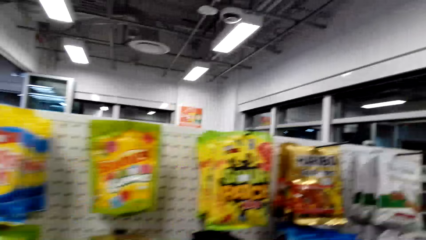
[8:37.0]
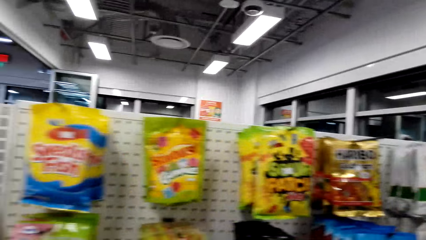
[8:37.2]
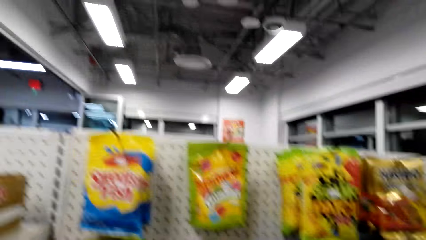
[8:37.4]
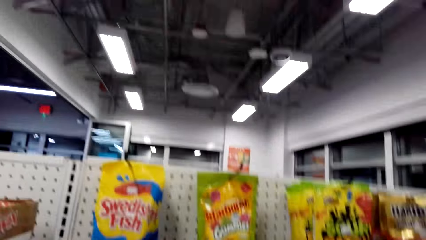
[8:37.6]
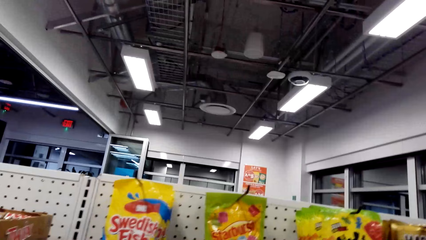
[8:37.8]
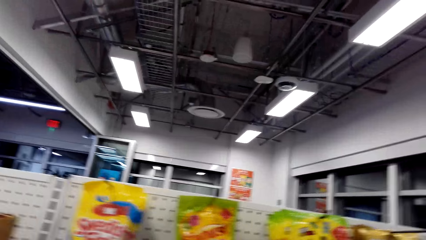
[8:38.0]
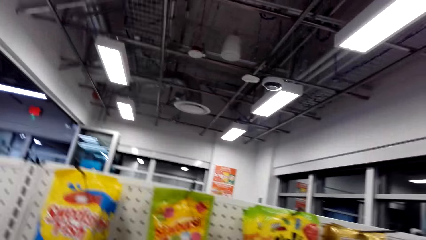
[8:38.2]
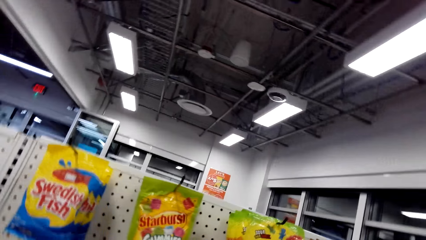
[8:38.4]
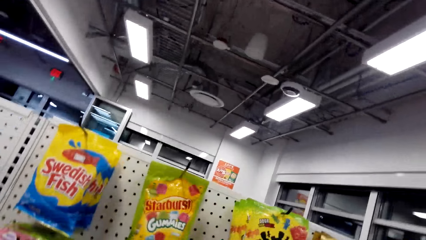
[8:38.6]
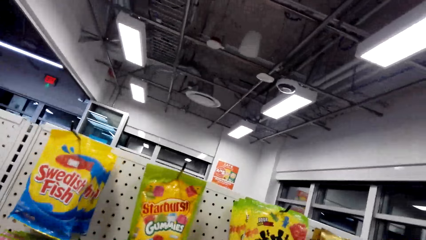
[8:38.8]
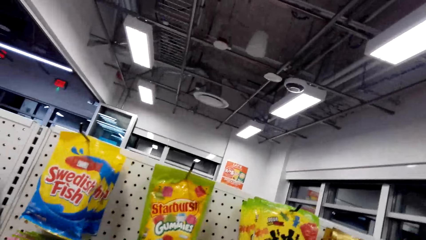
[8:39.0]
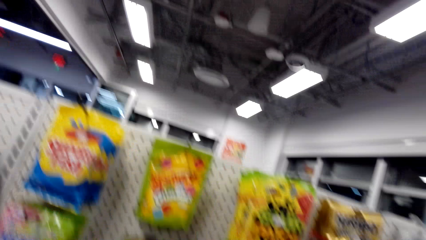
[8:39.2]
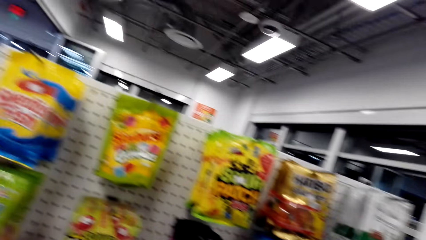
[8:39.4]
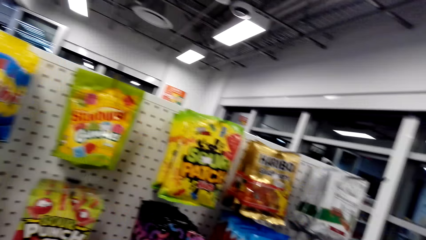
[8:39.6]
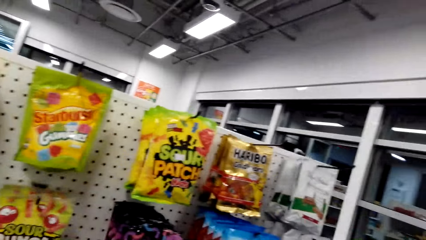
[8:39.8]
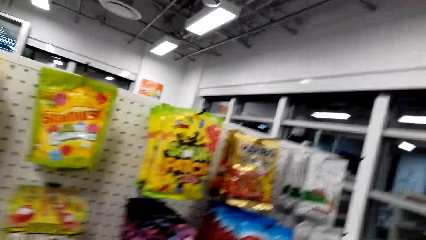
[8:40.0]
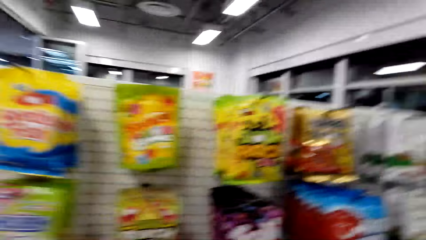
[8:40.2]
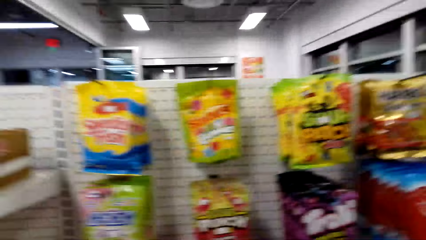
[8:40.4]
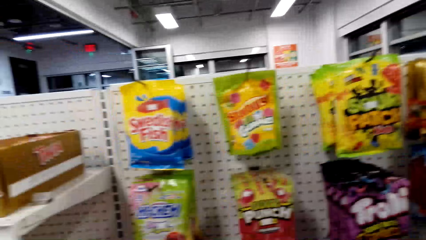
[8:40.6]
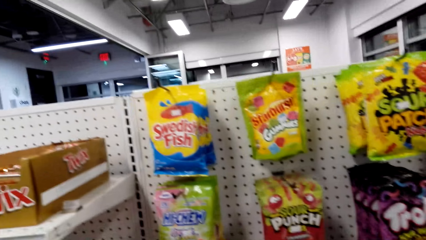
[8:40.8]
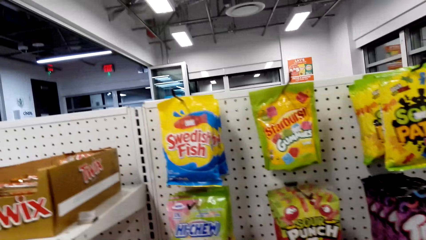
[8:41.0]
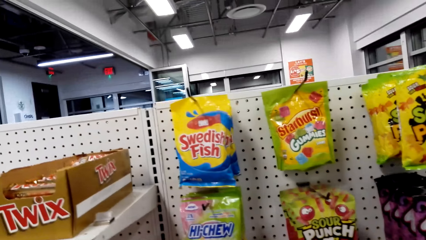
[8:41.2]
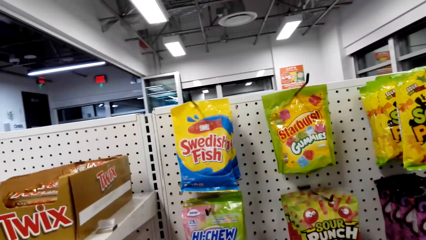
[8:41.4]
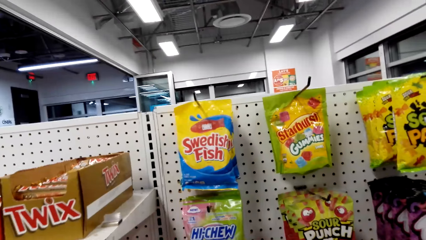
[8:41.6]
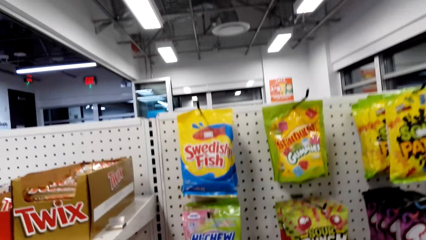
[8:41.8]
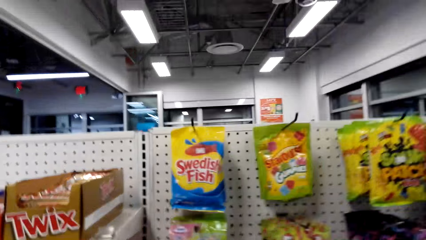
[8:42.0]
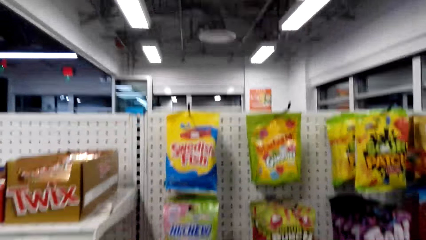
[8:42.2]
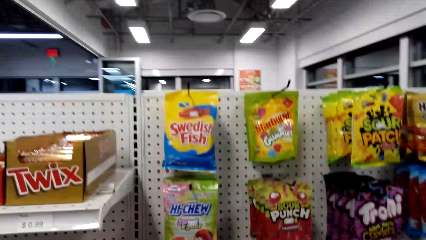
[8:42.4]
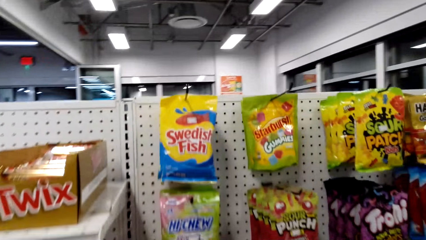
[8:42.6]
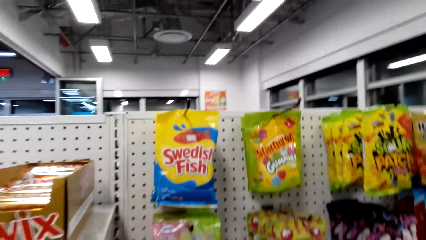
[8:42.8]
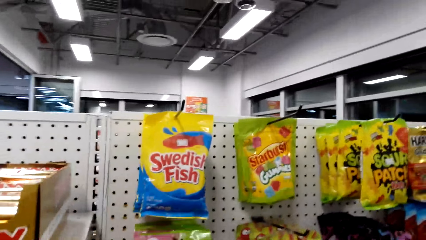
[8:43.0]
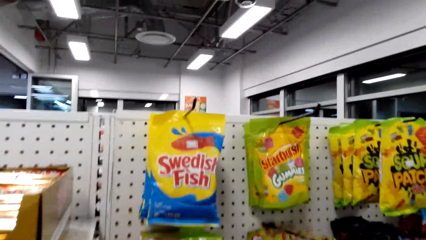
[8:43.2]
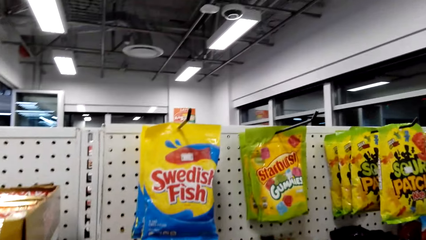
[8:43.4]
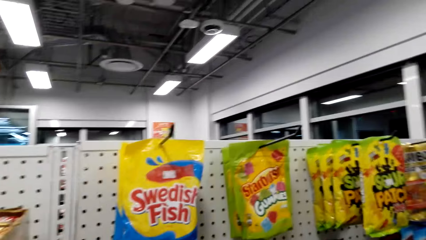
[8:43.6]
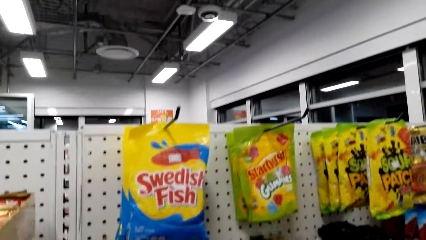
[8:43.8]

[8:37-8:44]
The camera wearer looks around the shelves.

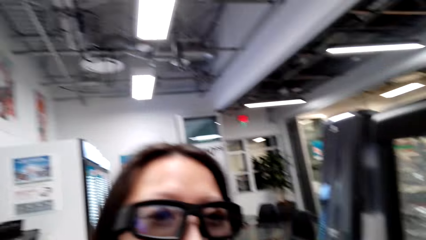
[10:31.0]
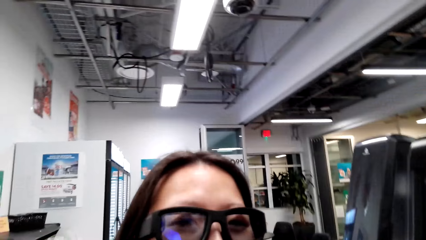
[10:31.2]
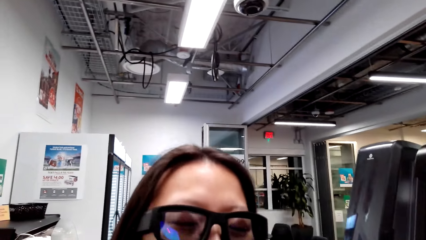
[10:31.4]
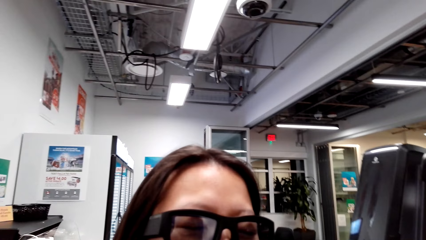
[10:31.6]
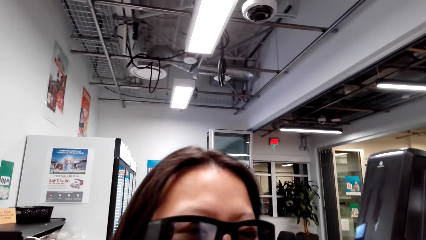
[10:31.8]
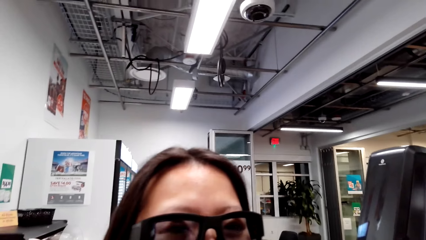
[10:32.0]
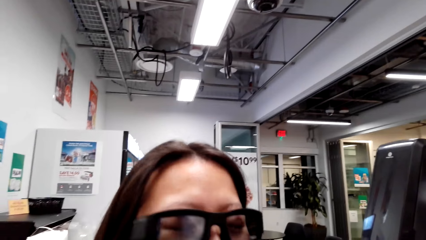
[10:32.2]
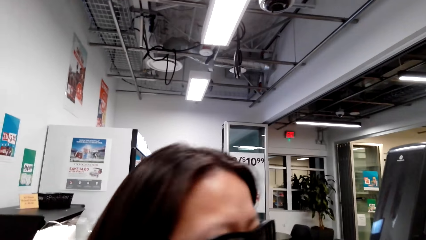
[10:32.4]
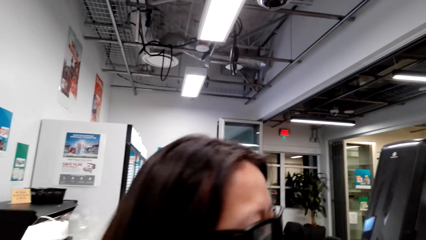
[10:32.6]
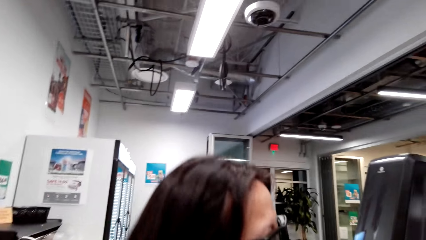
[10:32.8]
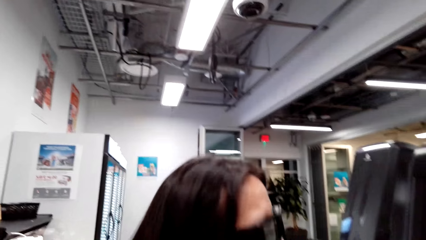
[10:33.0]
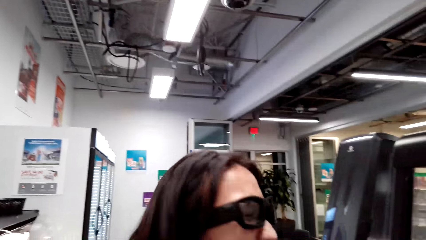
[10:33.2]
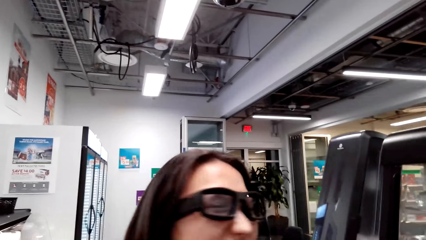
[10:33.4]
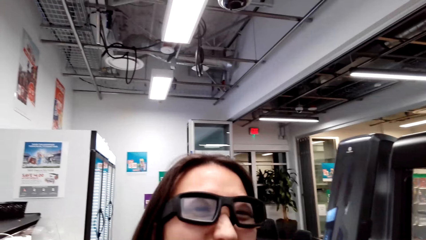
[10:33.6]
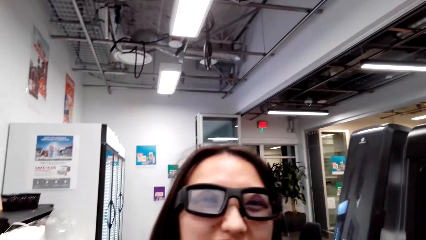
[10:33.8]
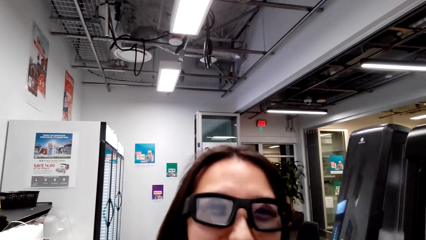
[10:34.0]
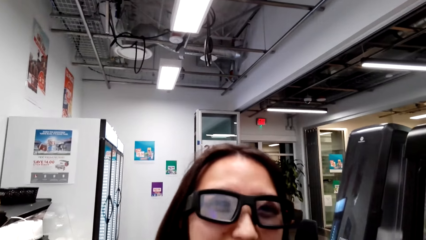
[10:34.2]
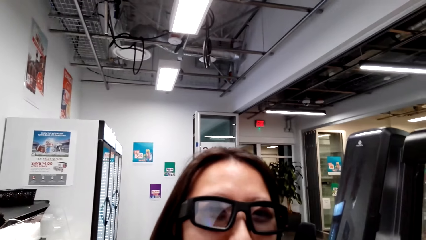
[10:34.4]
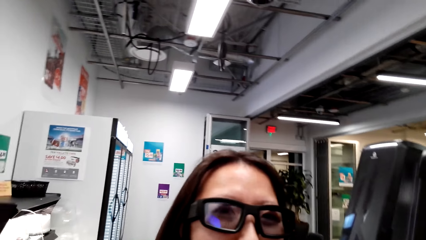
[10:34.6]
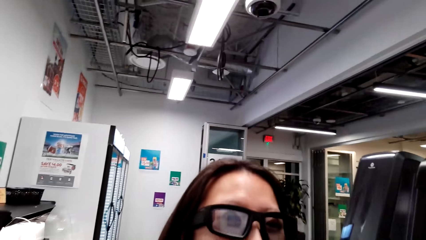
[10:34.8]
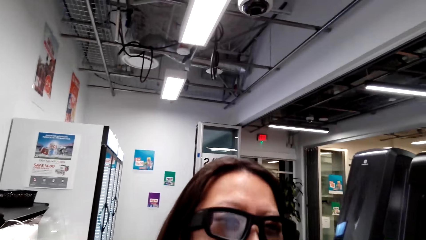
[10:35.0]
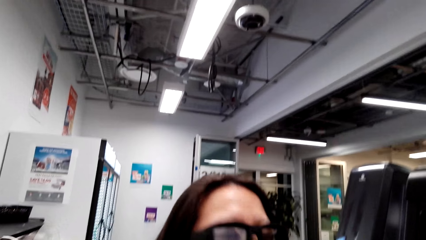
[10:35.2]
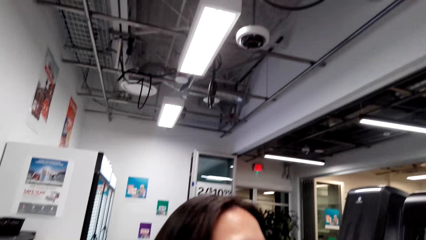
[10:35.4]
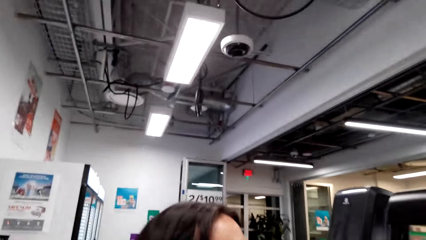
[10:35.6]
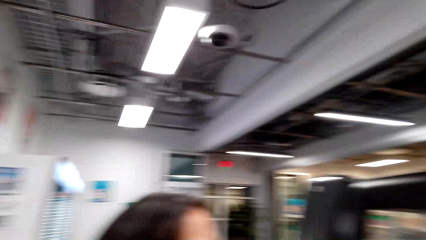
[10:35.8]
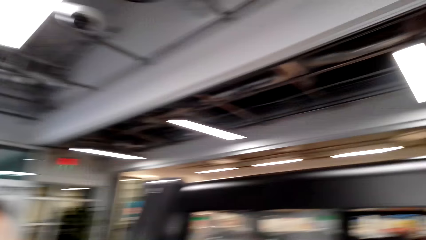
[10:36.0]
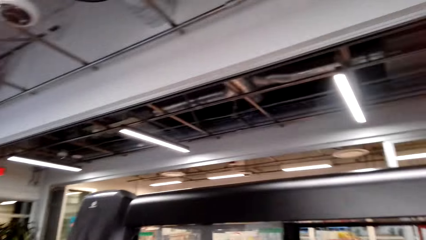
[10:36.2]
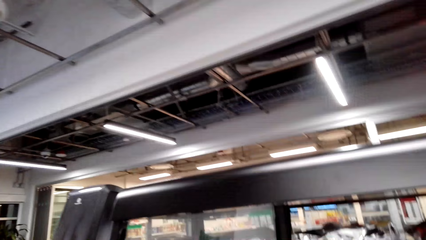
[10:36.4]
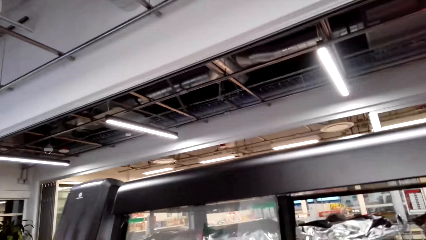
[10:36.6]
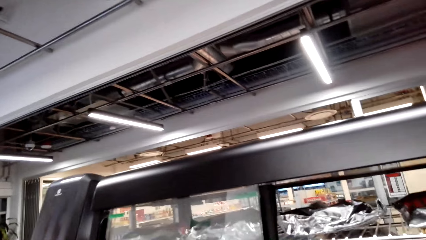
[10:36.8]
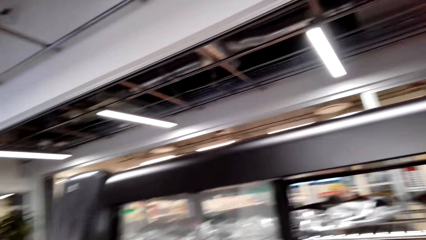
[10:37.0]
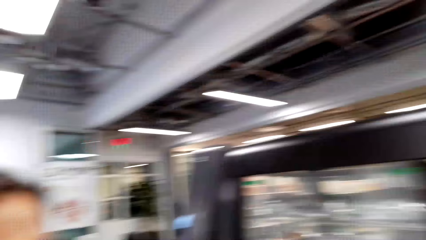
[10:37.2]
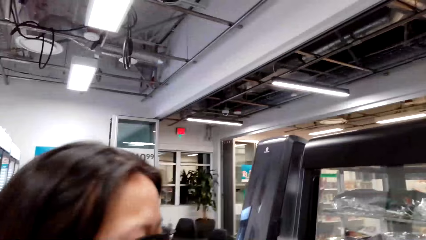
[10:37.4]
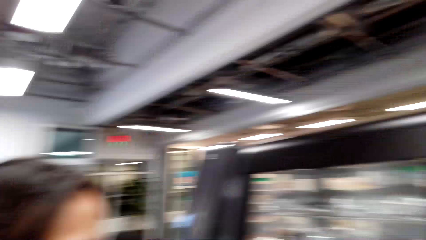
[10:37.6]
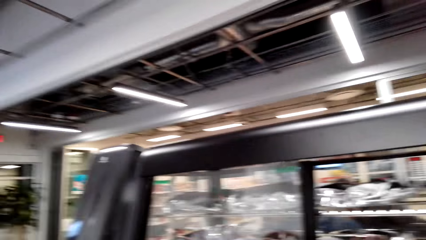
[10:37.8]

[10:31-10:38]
The camera wearer talks to a woman.

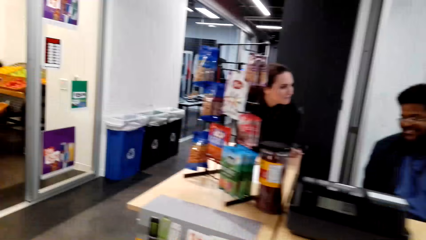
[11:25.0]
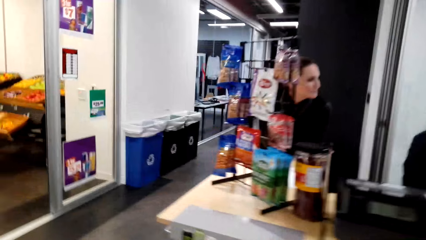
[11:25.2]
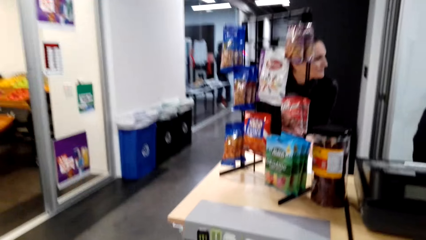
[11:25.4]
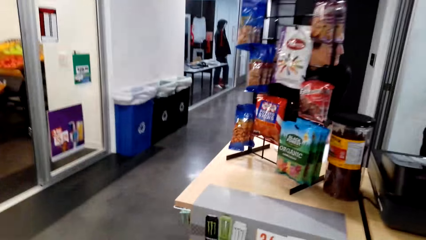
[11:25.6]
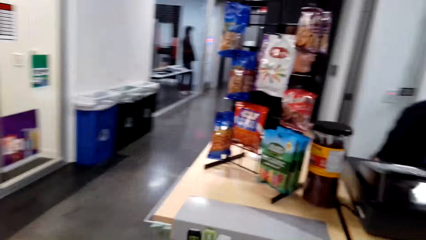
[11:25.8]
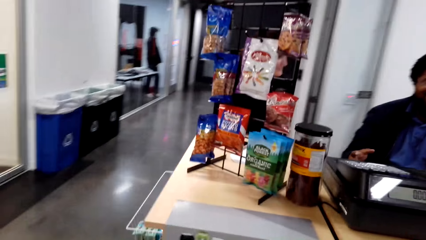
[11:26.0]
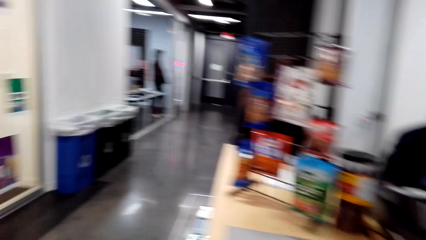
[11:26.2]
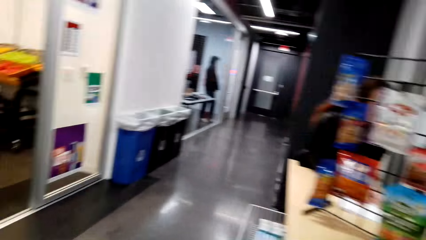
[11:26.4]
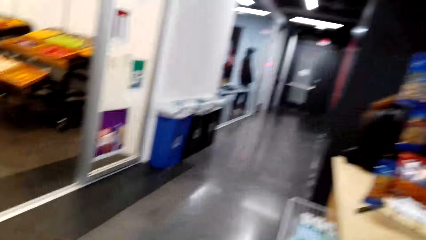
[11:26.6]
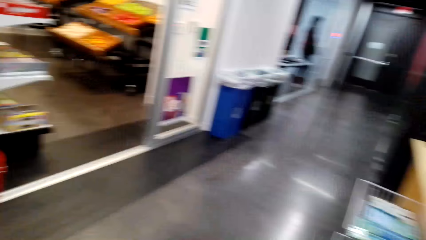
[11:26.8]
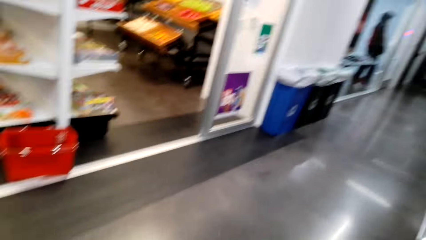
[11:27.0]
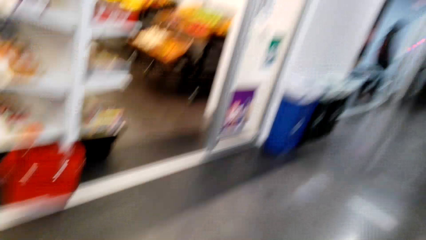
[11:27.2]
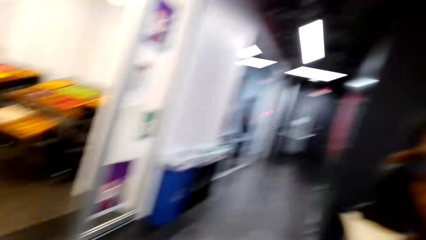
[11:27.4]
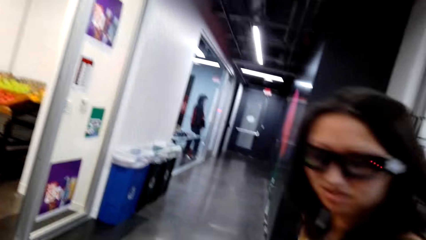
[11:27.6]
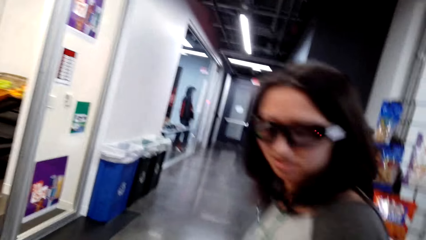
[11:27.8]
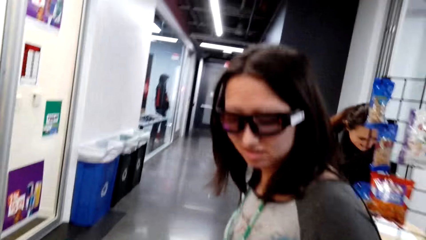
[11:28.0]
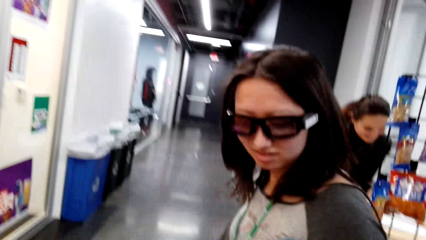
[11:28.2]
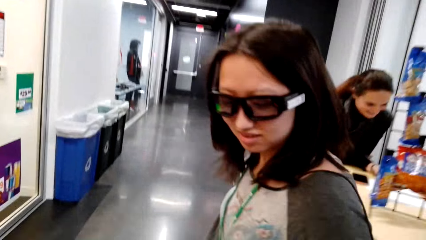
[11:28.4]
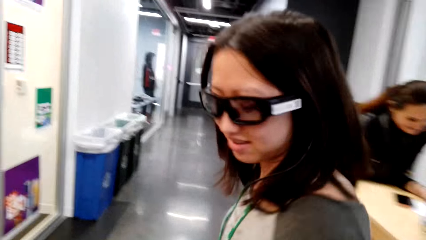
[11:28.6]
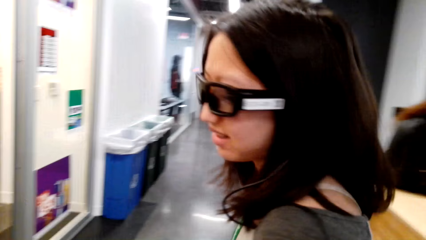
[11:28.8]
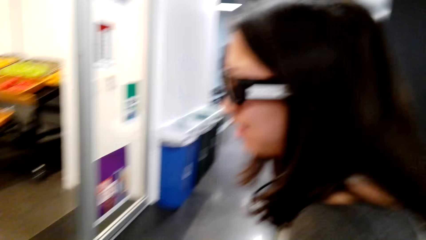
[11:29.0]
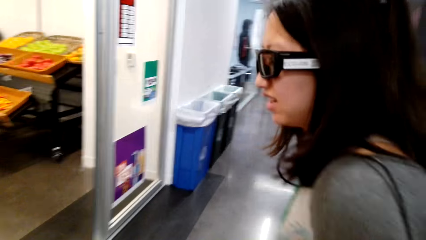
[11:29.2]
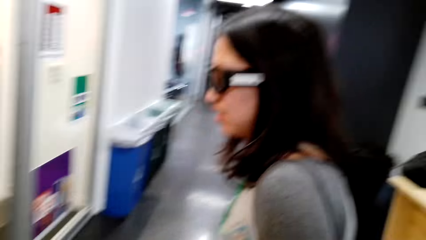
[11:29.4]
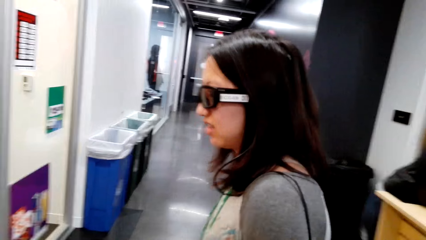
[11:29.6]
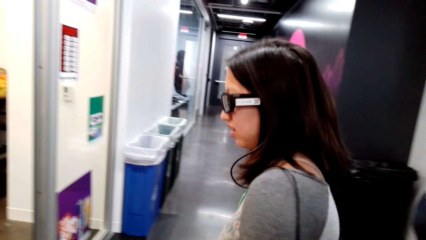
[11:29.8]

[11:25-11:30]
The camera wearer walks around the store.
